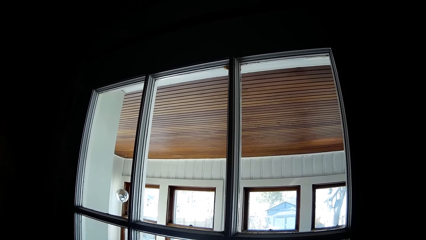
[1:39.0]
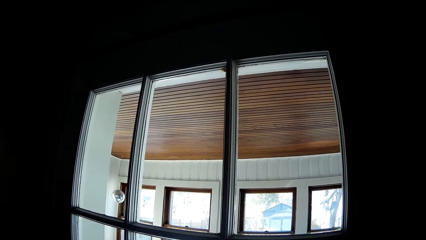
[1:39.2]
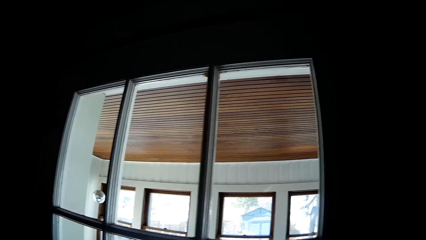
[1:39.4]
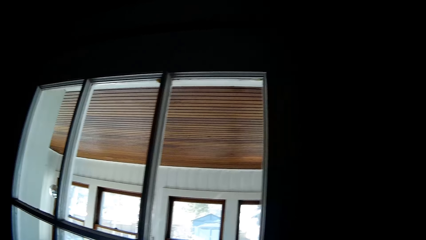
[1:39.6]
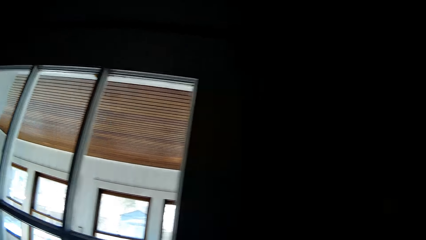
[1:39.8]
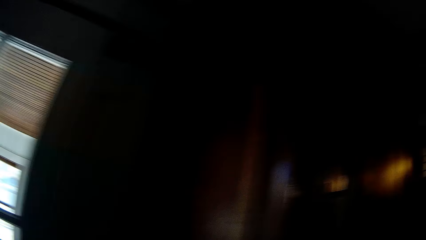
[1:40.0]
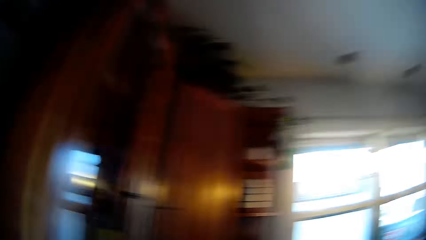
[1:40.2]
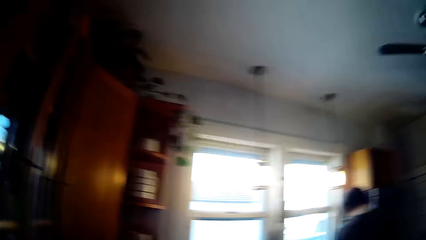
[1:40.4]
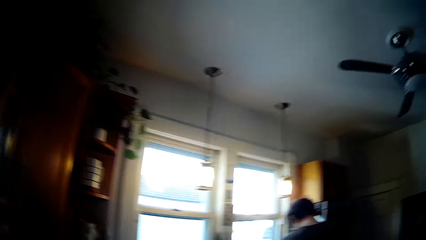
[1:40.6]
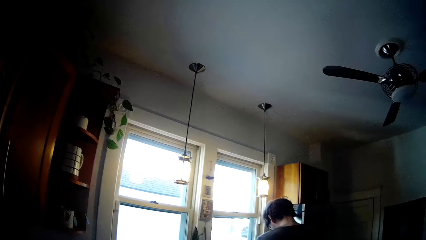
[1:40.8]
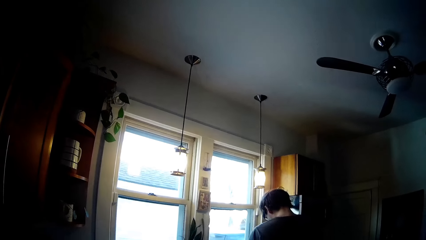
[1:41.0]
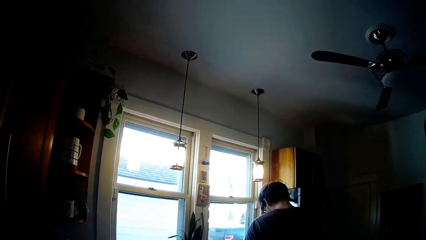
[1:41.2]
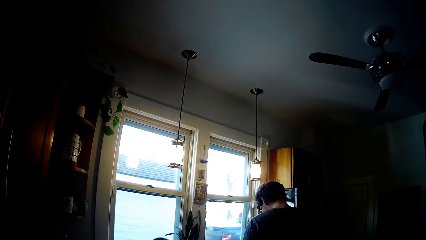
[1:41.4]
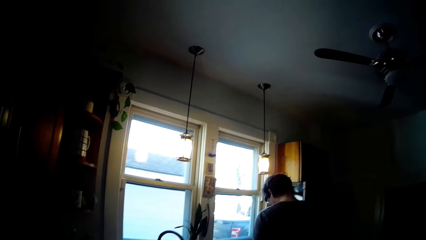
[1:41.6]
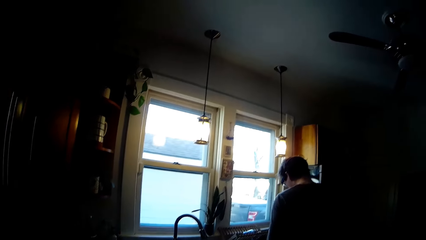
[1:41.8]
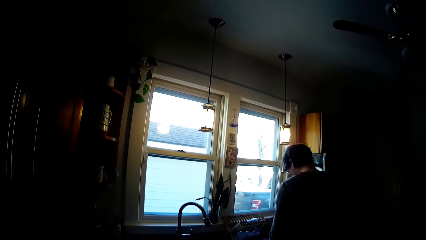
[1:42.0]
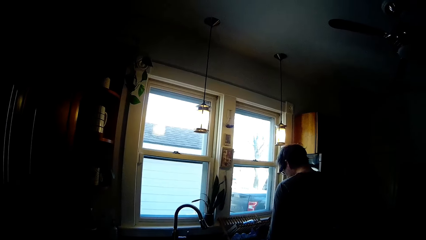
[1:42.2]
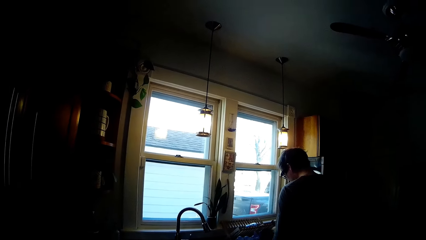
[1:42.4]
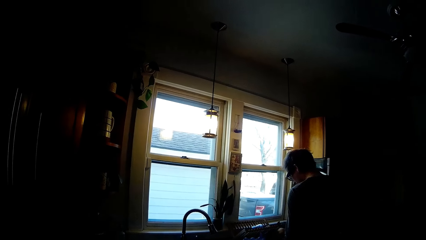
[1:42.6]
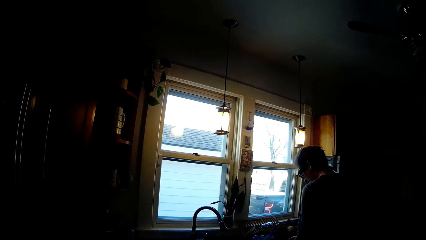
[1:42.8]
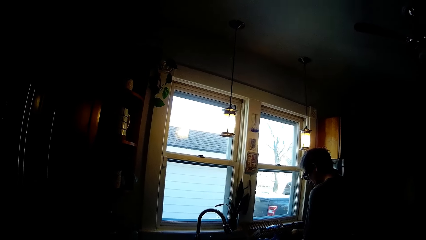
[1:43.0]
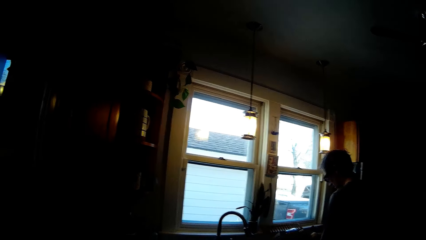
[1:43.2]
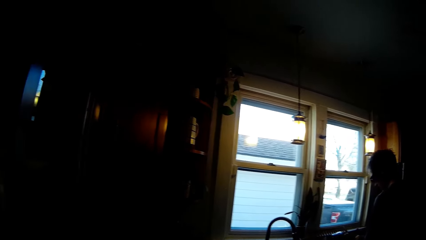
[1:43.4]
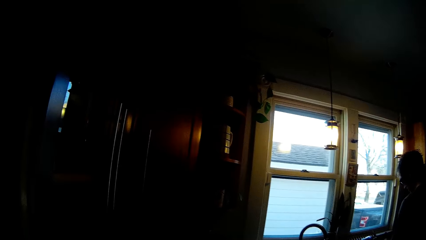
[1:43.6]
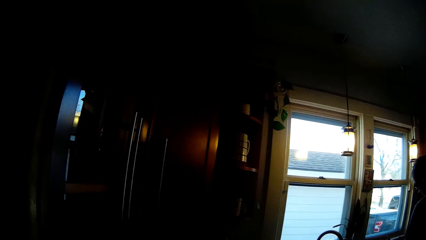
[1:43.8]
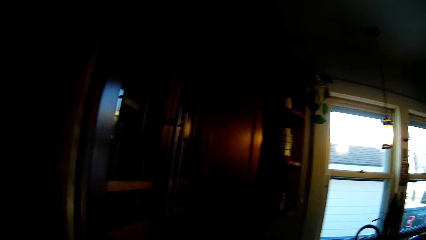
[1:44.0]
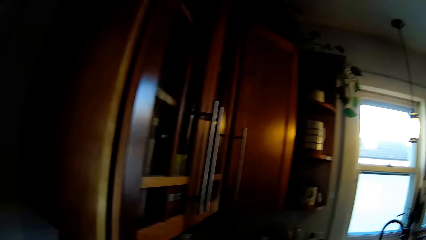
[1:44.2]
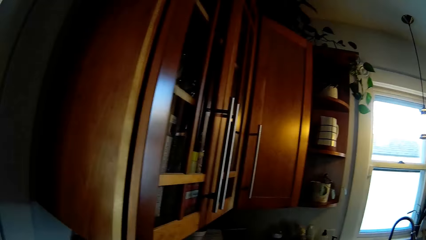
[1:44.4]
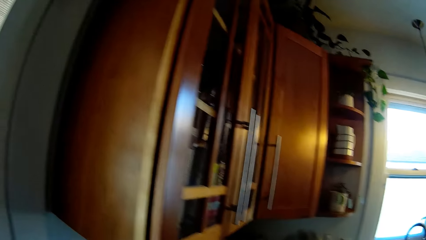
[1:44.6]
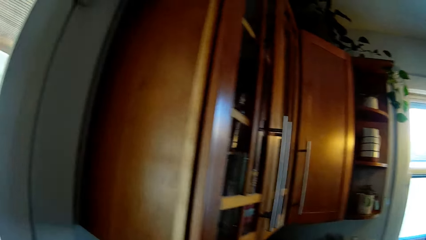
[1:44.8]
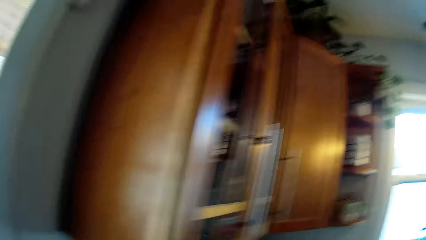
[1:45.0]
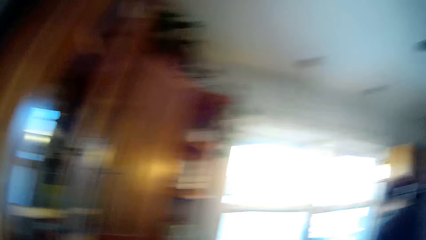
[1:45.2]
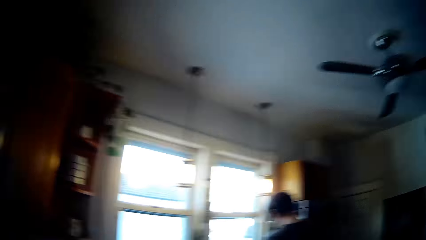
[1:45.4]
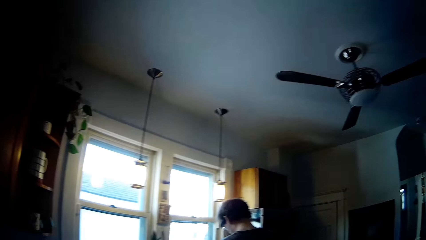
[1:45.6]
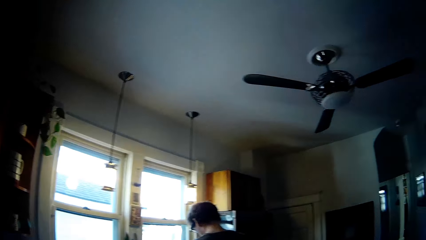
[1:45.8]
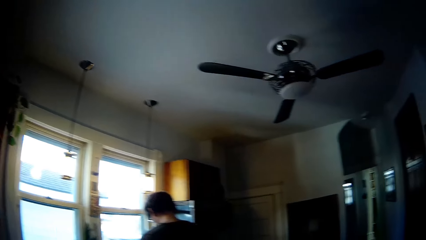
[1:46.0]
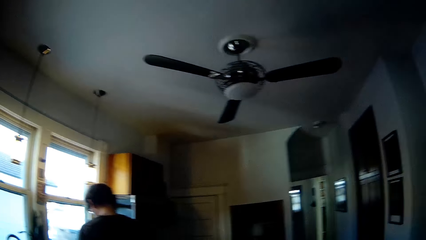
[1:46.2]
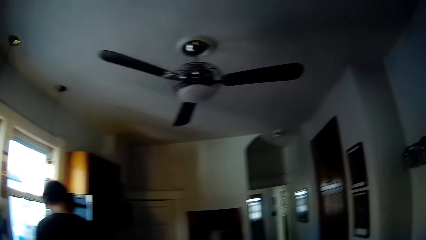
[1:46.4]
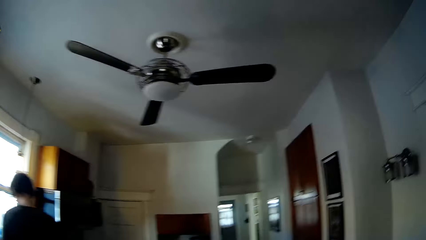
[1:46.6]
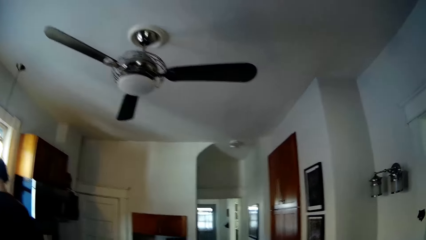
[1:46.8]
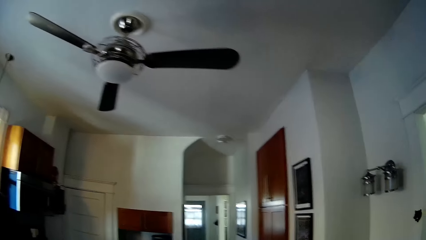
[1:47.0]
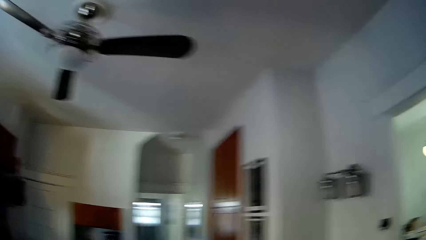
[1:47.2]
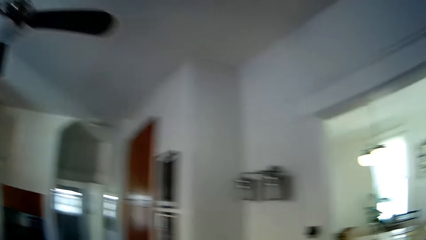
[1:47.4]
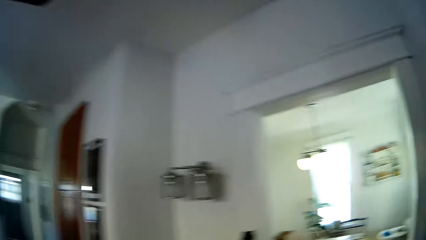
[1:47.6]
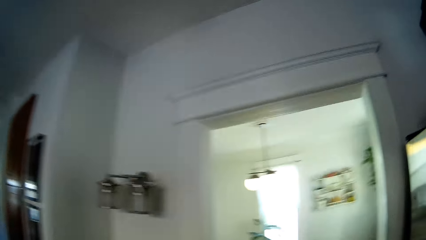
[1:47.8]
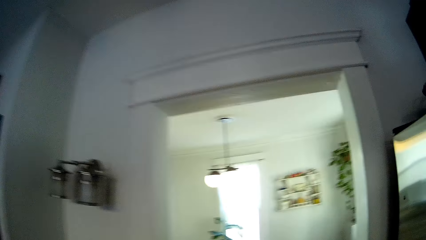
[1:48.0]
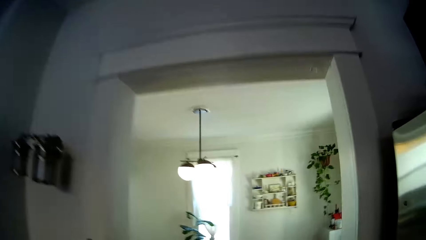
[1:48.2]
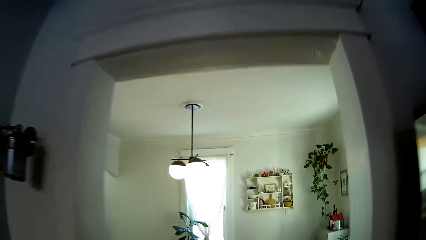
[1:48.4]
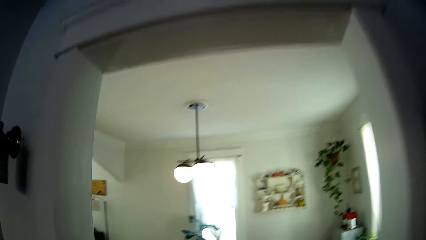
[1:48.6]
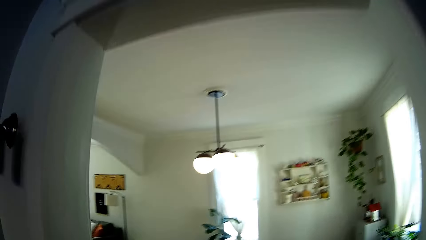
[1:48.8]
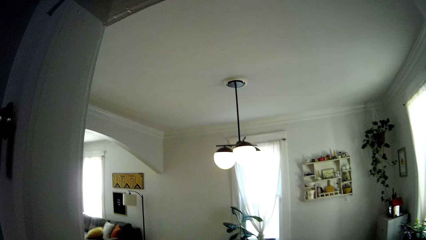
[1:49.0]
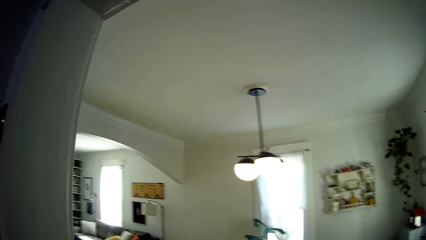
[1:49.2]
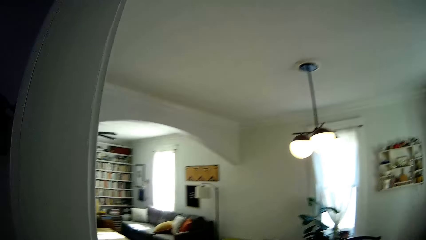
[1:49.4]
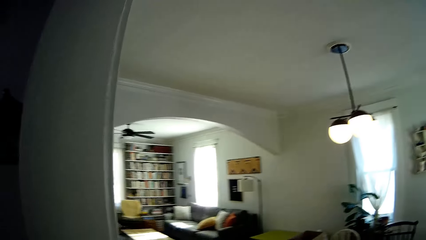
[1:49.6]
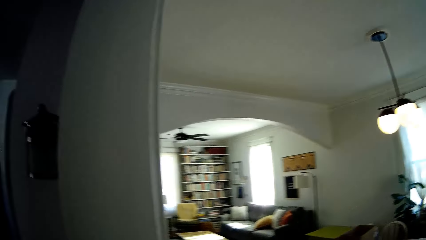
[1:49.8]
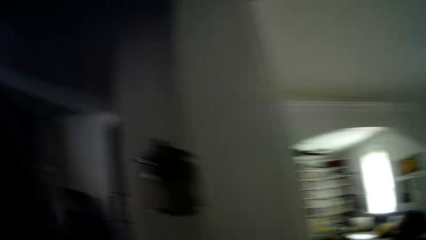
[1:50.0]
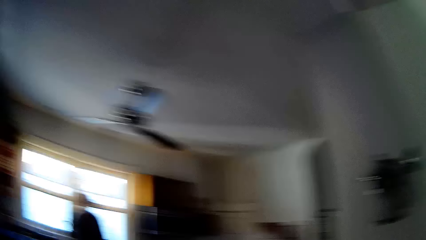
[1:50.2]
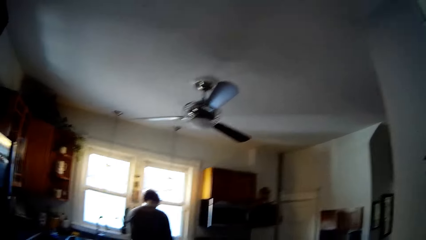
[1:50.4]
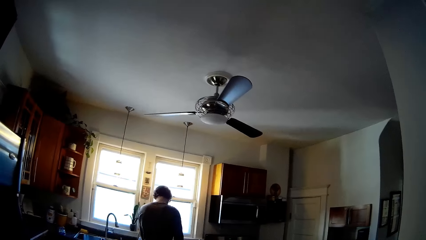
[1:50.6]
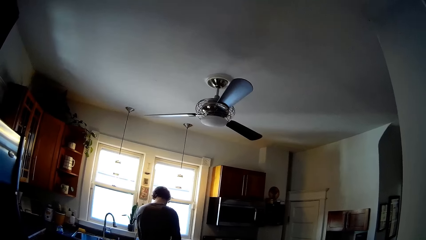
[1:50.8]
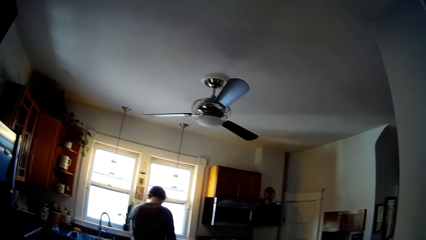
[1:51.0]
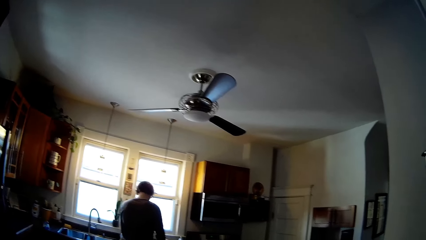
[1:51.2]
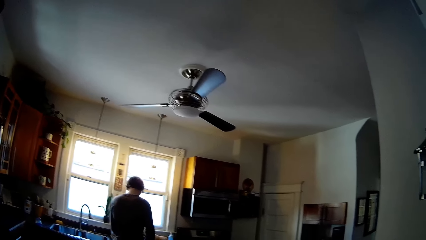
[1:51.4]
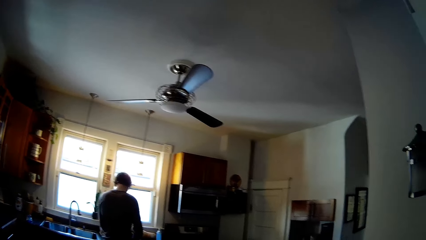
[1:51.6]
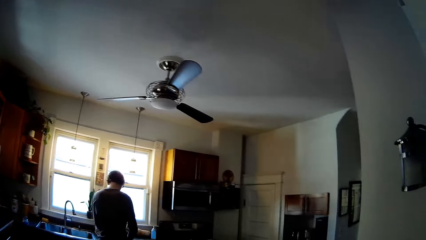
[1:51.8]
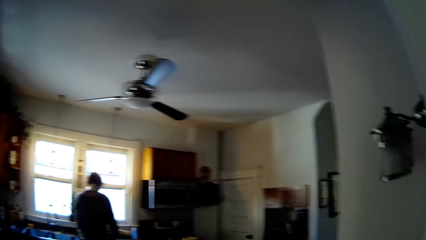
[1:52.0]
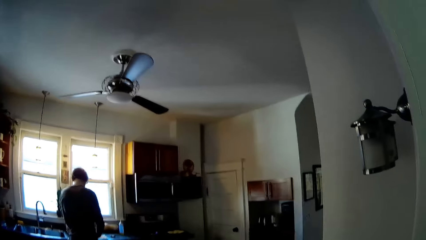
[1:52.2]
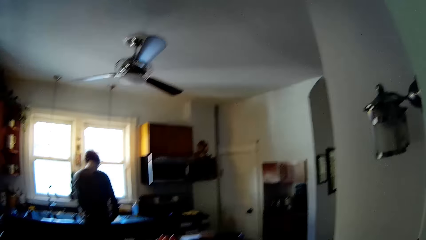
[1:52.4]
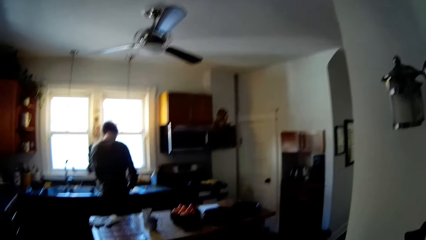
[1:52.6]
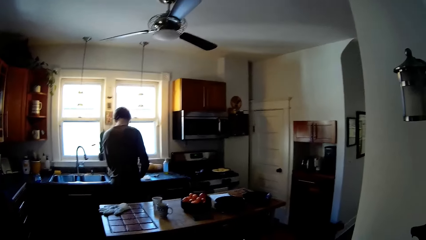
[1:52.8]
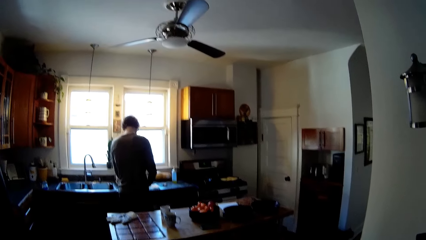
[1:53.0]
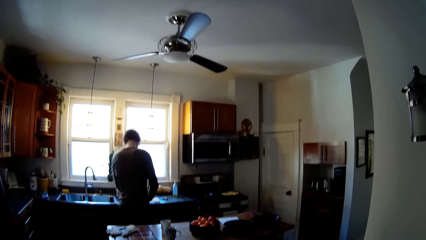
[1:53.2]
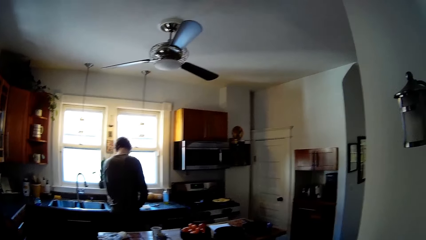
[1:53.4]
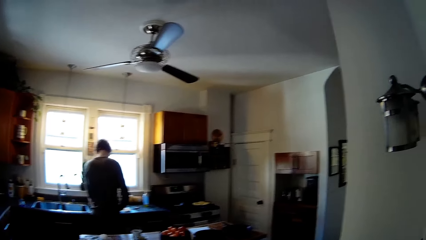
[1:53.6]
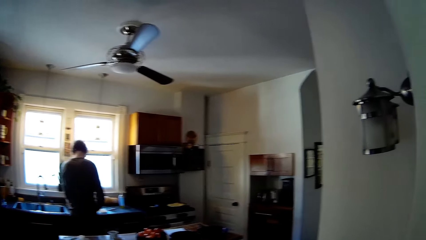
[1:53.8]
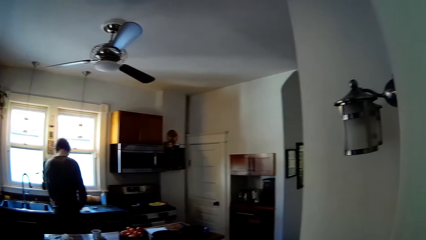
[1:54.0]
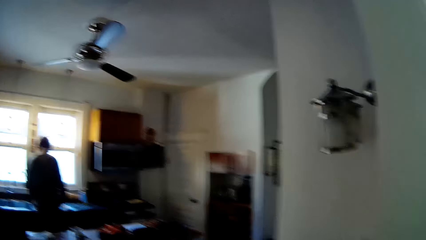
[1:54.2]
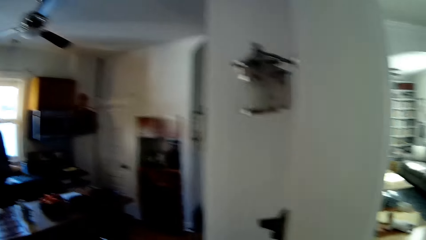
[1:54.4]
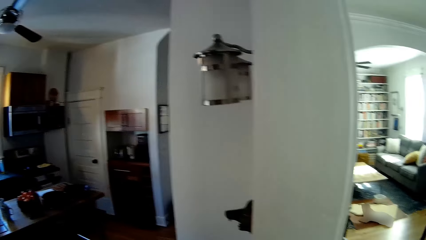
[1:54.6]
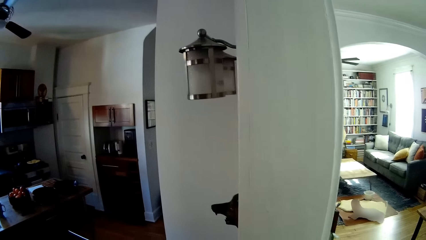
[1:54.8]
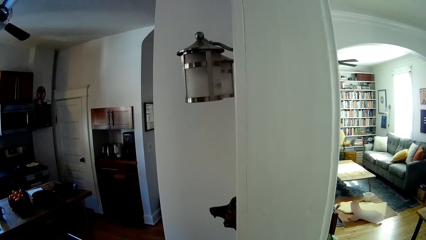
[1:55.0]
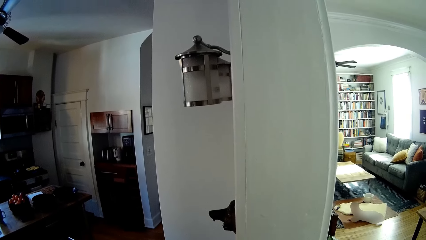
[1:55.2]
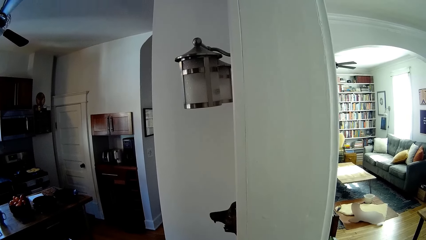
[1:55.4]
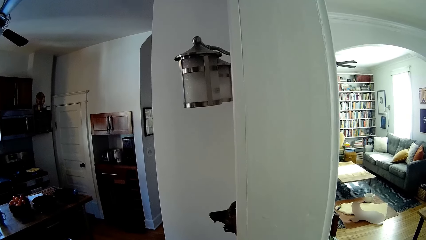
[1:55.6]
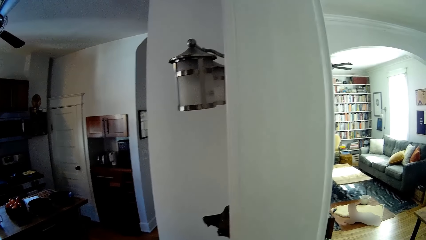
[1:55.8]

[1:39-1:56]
The camera wearer speaks to a person. They look around. They walk to the living room. They turn to the kitchen. They look round.
